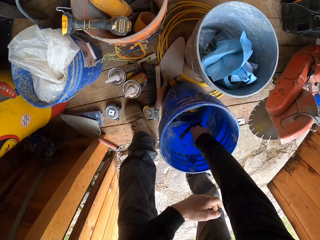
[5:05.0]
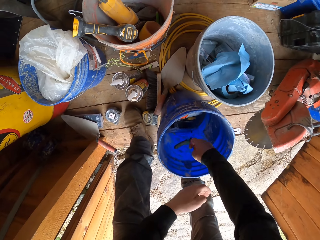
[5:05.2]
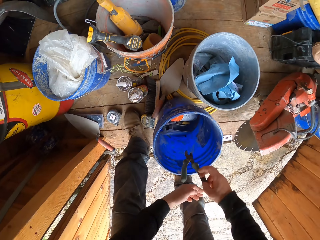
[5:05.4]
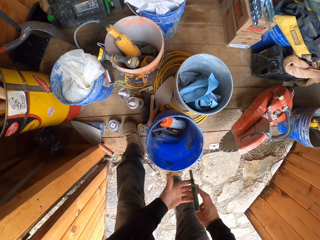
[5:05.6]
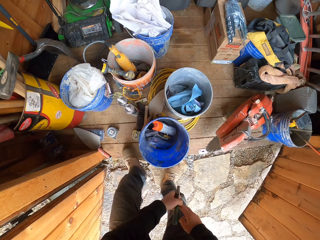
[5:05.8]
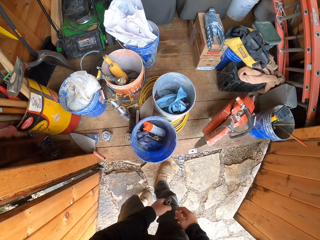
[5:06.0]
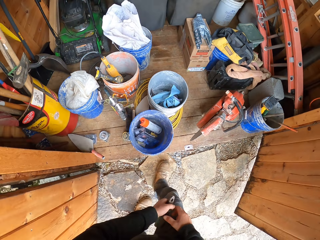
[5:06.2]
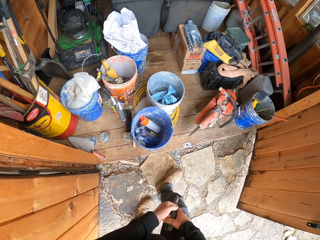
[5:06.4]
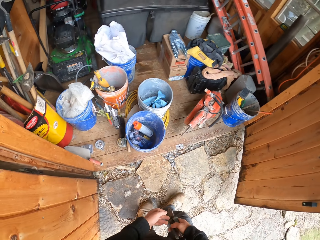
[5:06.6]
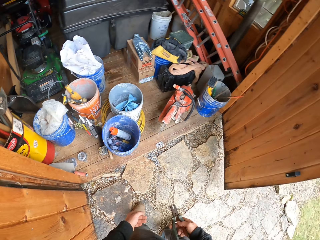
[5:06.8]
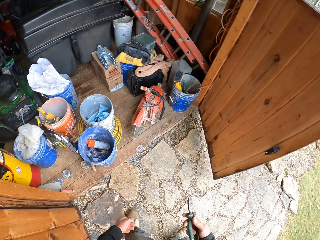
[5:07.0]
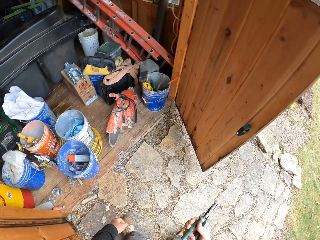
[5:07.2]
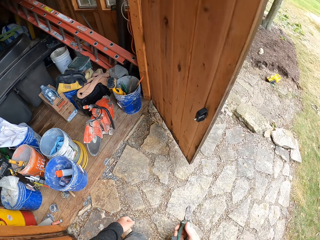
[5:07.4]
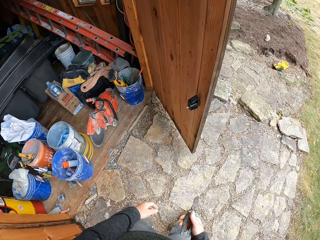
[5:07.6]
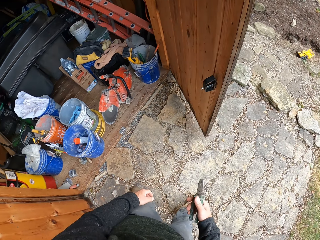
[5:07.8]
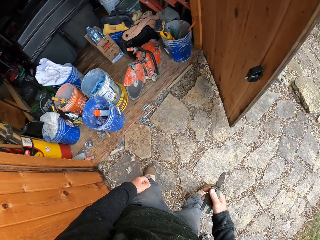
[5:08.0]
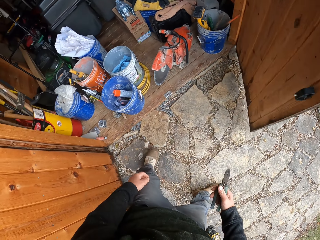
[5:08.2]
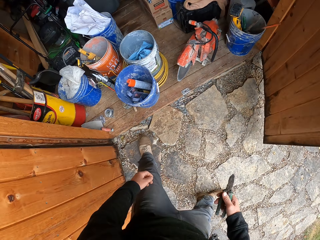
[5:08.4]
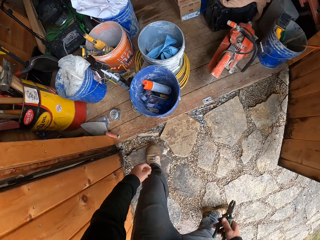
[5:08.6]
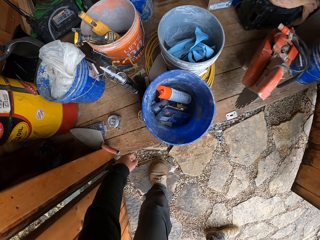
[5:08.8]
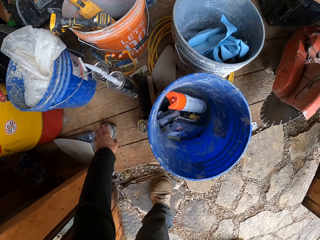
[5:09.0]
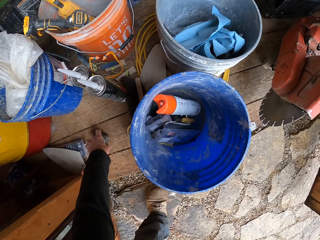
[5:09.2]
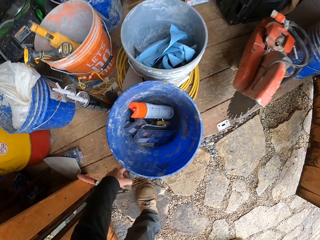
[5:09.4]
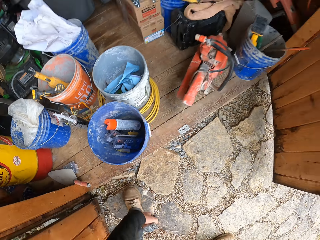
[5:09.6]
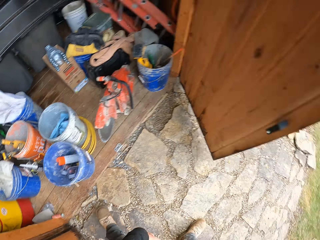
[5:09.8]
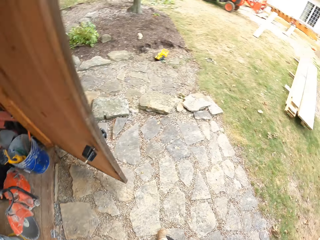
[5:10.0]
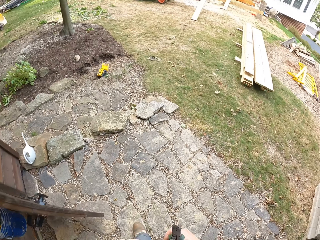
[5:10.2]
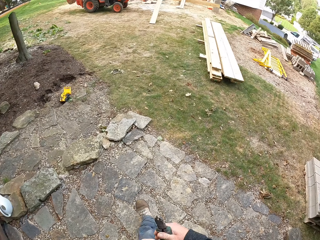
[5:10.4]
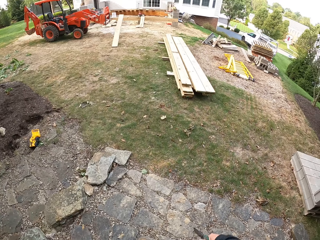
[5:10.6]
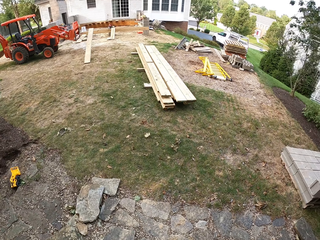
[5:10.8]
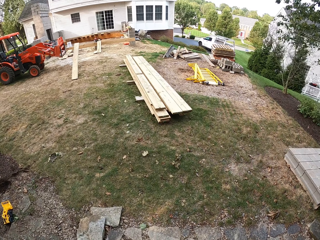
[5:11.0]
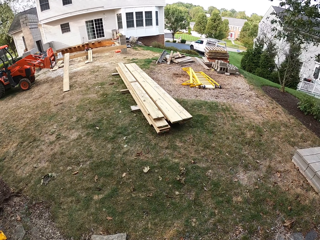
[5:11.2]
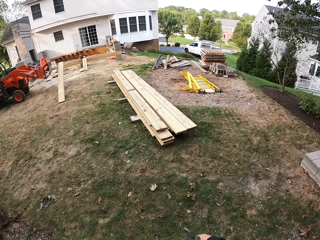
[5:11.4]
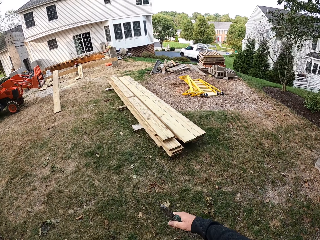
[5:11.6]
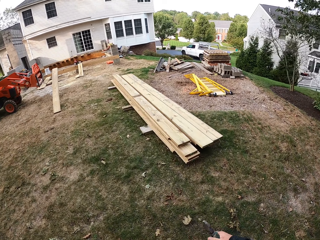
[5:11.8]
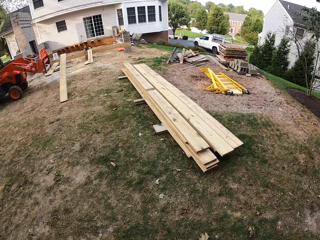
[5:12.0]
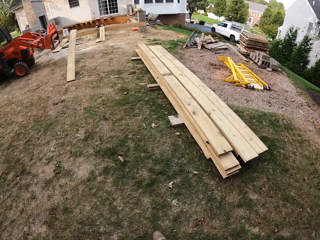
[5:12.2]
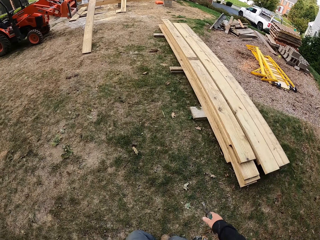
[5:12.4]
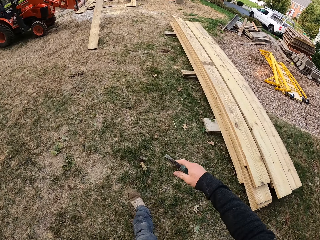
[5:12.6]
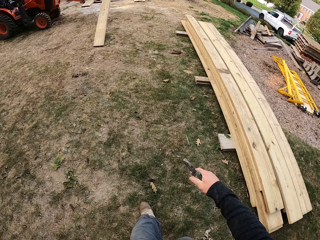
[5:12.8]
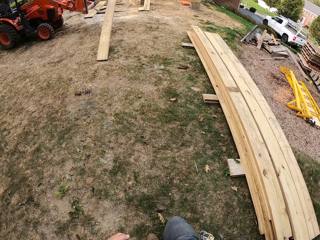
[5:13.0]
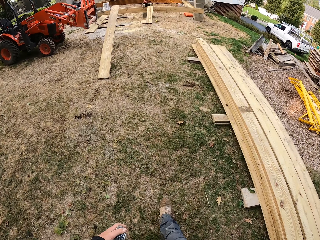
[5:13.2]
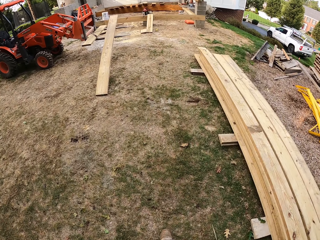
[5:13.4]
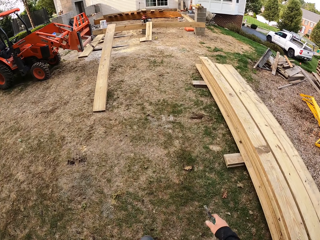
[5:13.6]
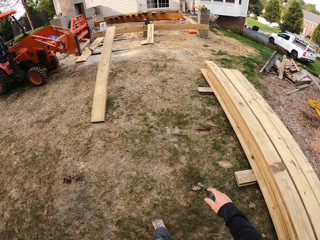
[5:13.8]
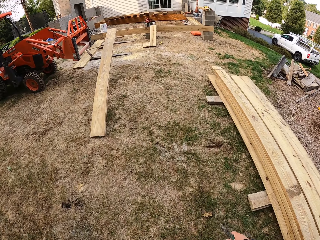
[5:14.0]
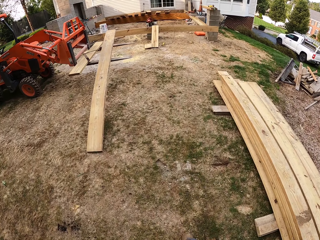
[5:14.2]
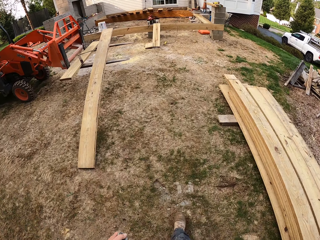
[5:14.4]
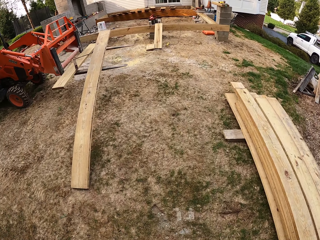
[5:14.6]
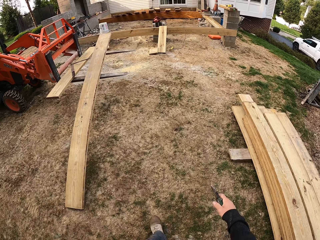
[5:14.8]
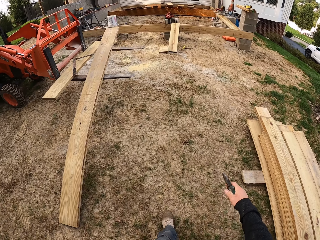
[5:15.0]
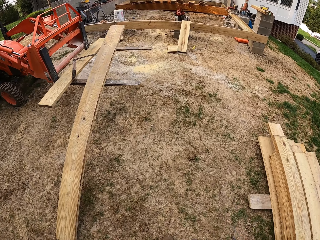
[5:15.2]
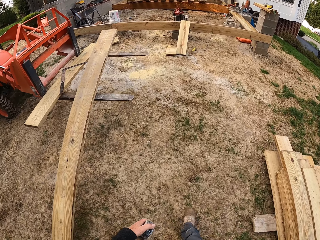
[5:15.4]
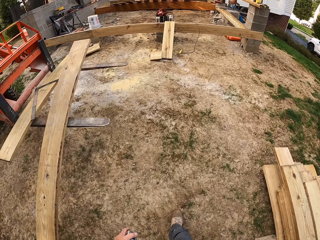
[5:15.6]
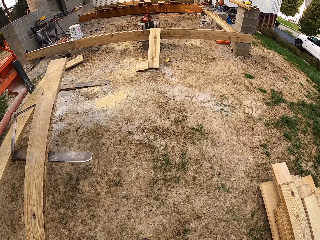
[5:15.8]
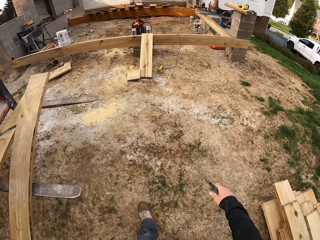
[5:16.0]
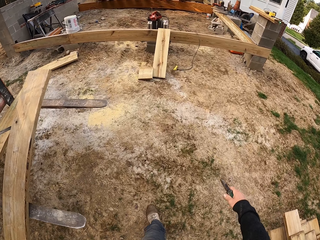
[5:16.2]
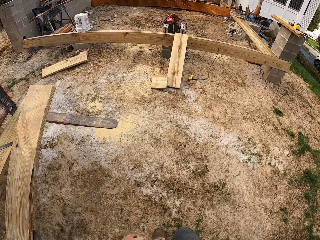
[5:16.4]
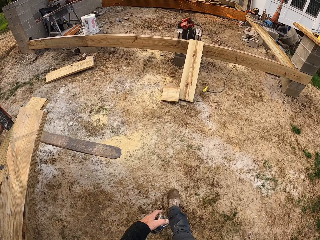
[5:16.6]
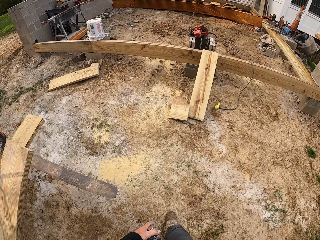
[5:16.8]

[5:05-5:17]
The camera wearer picks the pliers from the bucket. They walk. They pick a tape measure. They walk around the construction site.

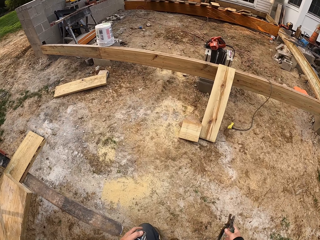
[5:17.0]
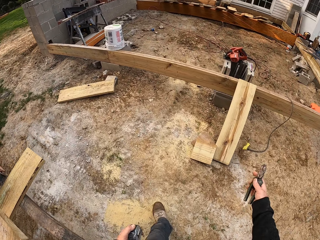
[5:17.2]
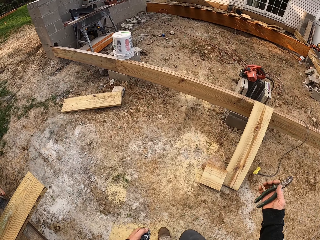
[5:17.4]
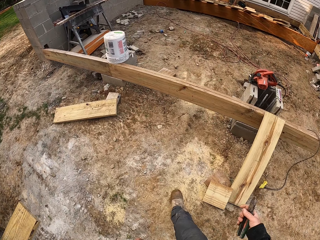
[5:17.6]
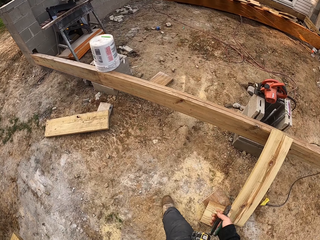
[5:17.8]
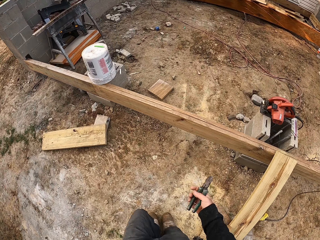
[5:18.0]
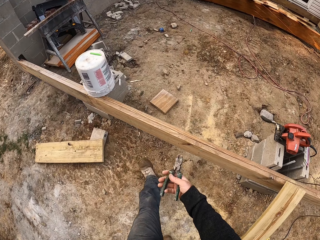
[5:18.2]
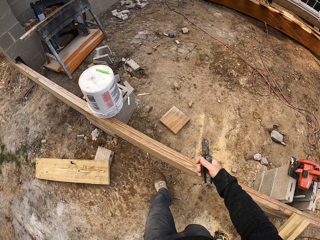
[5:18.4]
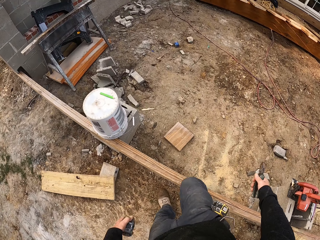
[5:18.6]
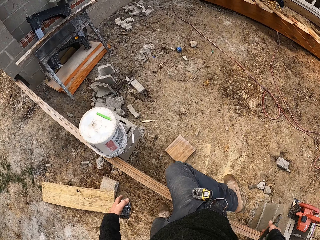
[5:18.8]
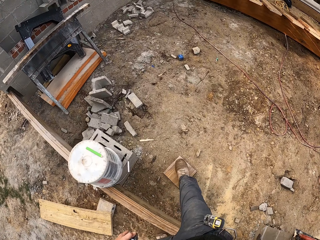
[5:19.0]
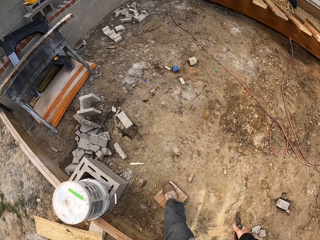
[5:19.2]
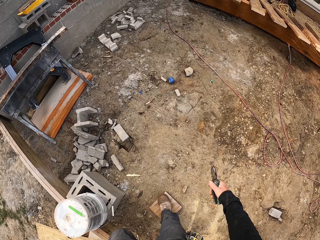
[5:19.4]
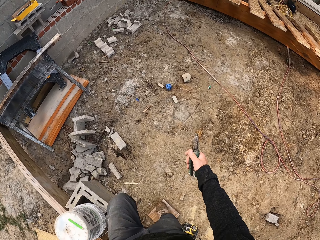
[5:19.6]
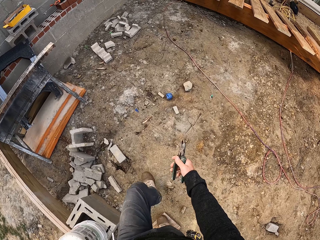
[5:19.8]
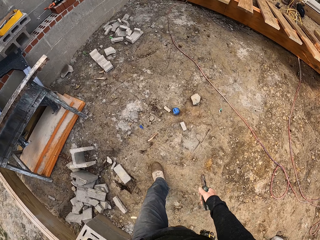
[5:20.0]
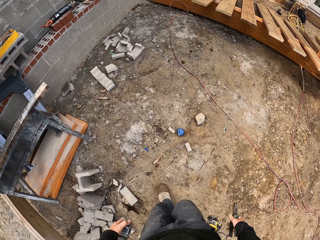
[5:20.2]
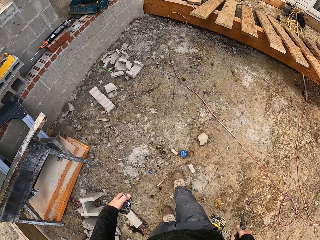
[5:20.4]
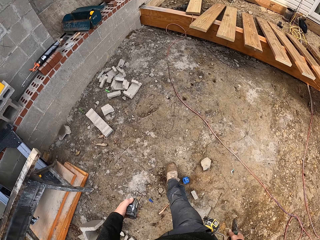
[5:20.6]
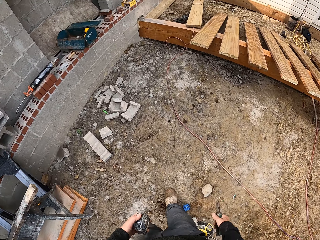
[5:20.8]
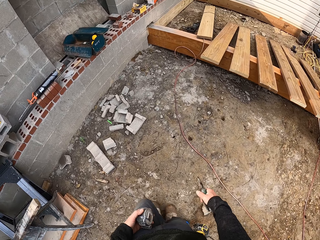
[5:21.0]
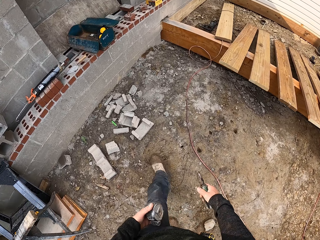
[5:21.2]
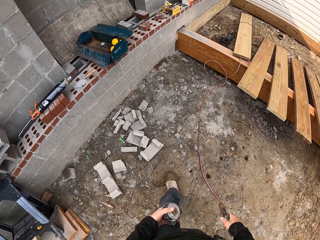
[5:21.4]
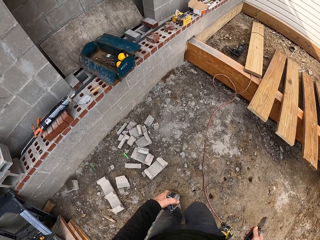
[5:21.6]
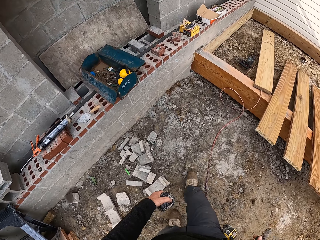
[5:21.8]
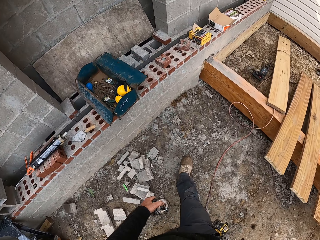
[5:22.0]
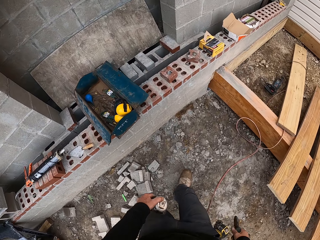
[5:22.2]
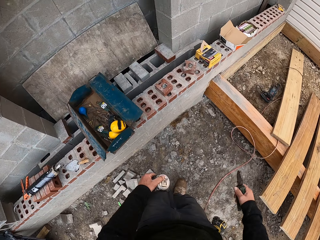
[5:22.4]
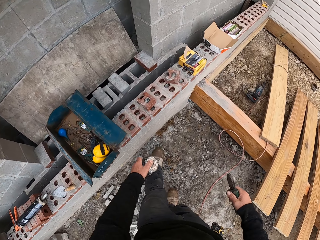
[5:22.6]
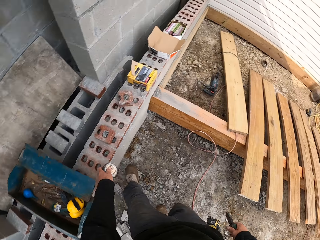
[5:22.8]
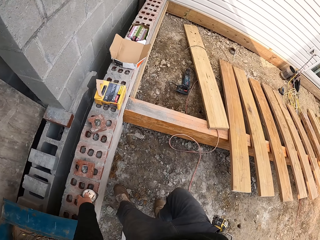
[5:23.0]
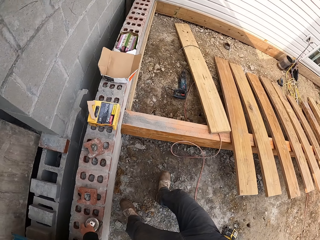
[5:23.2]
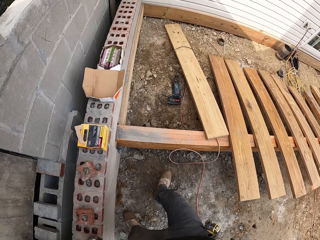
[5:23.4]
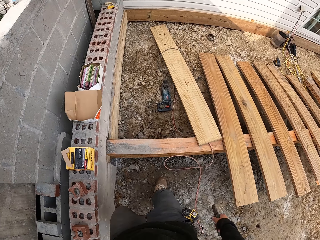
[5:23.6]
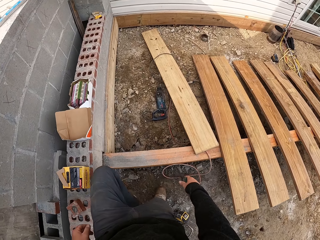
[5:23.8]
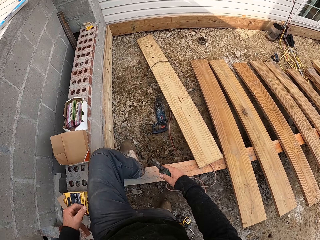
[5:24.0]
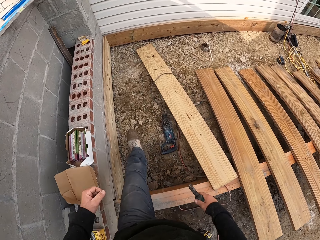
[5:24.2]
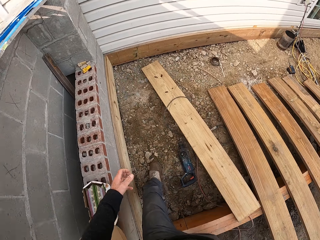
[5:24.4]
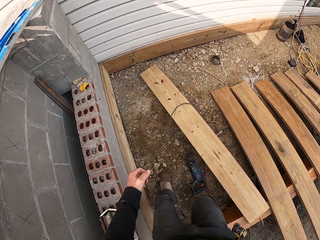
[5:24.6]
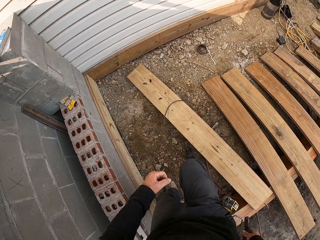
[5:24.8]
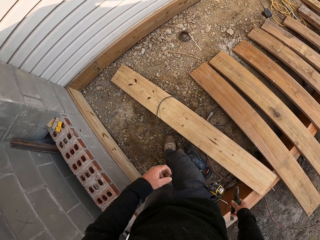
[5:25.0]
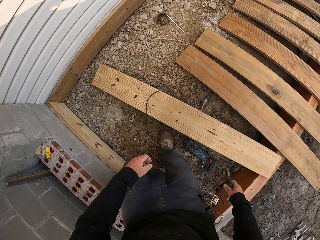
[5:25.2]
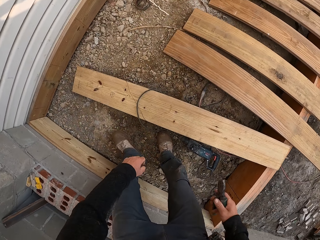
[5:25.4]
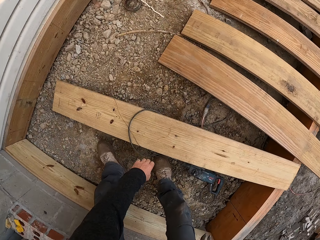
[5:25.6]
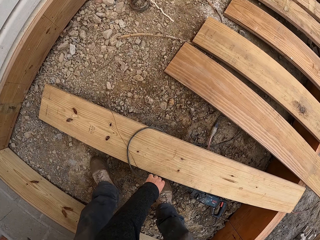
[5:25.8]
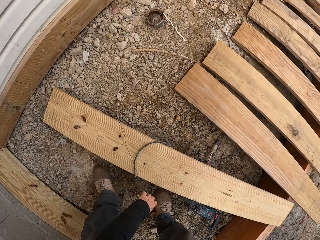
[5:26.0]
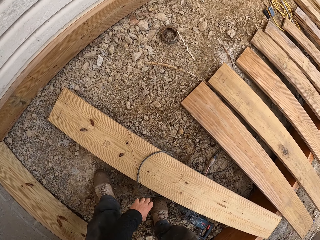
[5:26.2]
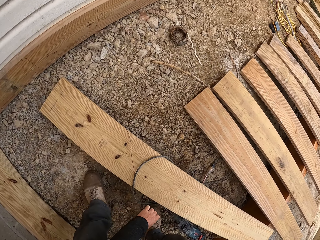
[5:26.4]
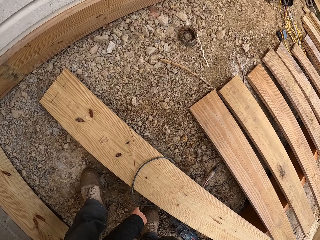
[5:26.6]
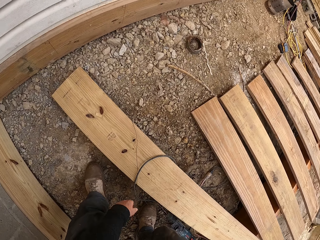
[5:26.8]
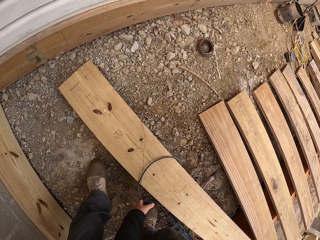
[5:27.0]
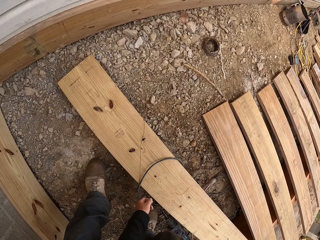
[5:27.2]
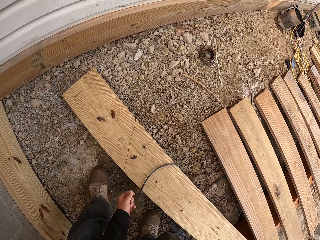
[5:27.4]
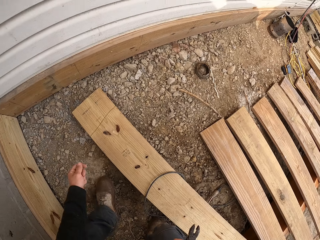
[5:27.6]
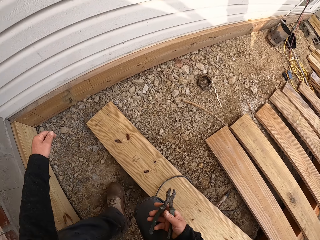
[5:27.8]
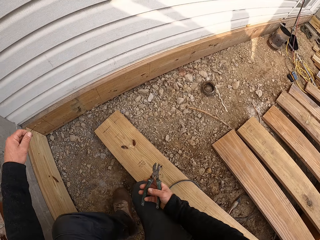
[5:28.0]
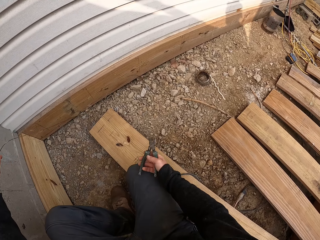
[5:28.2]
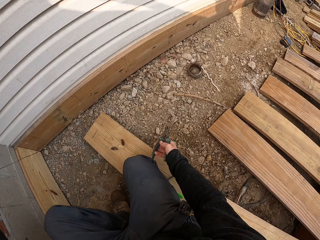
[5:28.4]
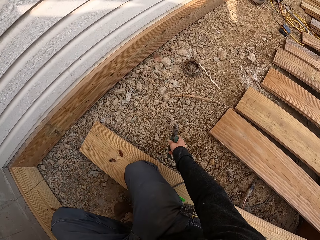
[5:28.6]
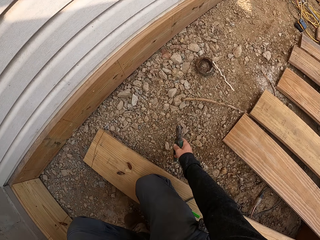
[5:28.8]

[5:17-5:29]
The camera wearer jumps over the wood. They put the tape on the blocks. They bend and pick the wire.
